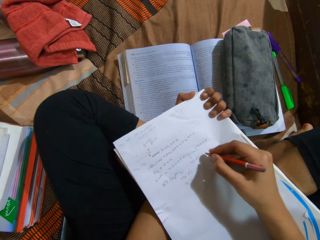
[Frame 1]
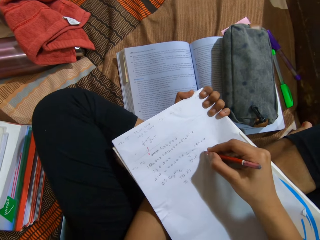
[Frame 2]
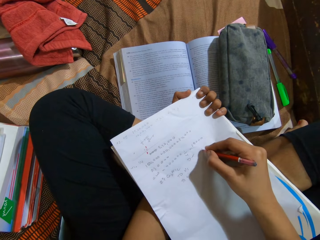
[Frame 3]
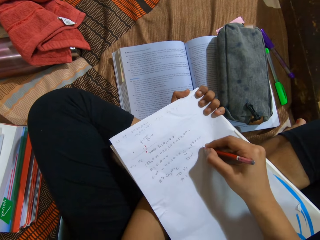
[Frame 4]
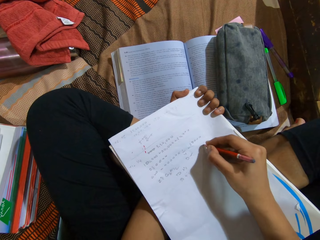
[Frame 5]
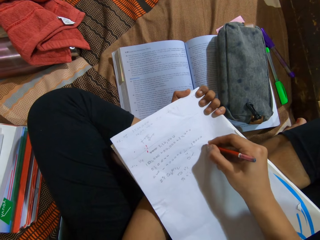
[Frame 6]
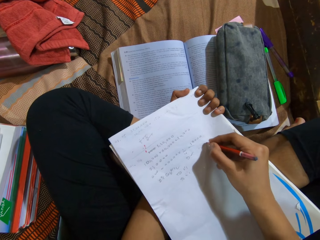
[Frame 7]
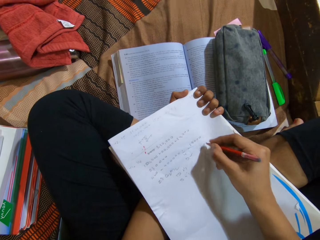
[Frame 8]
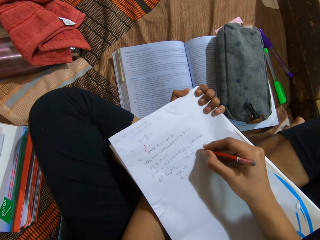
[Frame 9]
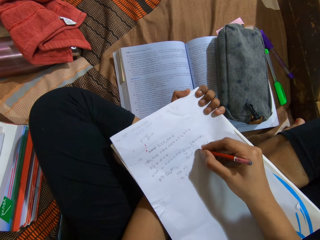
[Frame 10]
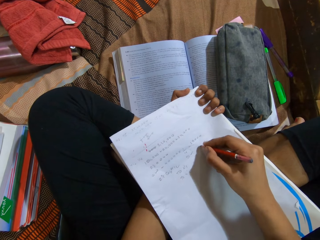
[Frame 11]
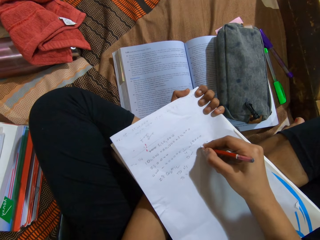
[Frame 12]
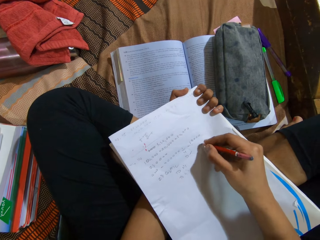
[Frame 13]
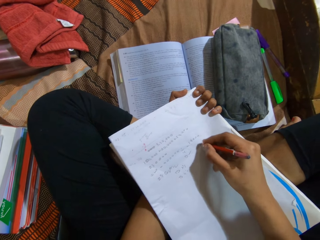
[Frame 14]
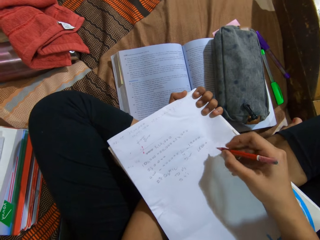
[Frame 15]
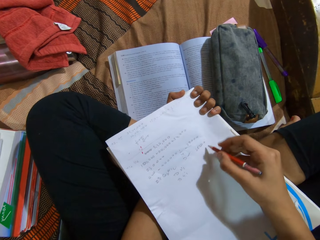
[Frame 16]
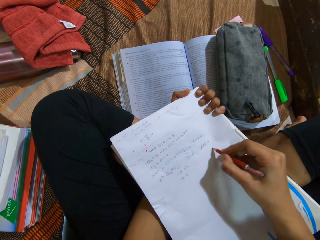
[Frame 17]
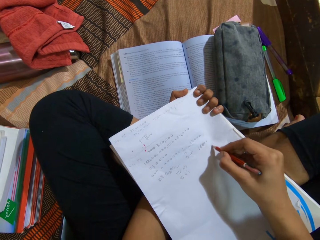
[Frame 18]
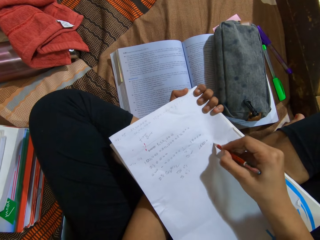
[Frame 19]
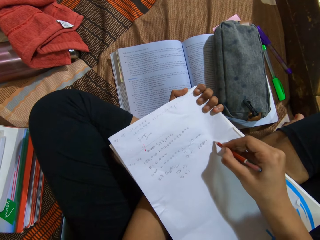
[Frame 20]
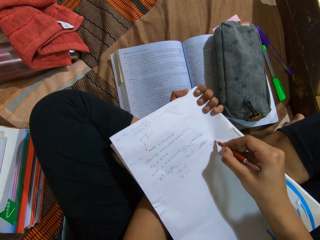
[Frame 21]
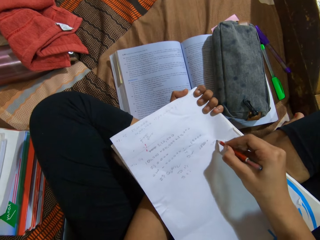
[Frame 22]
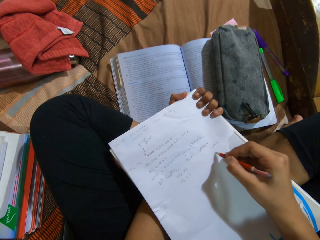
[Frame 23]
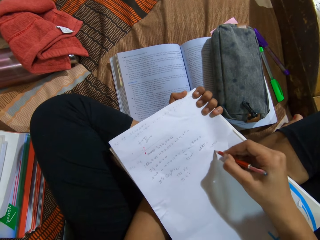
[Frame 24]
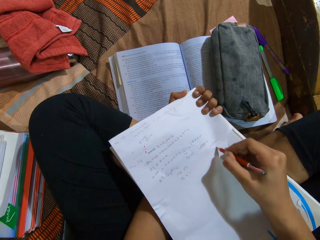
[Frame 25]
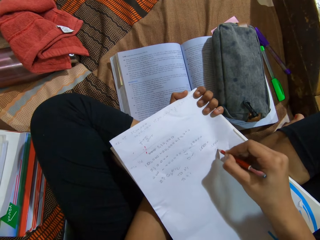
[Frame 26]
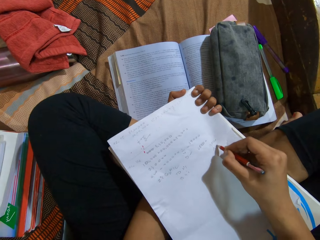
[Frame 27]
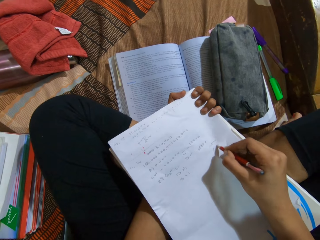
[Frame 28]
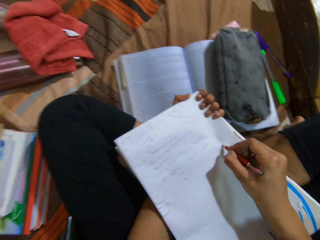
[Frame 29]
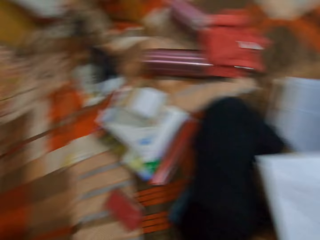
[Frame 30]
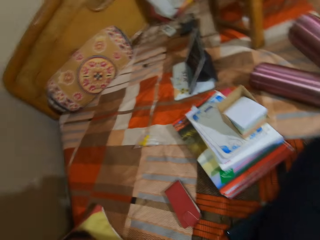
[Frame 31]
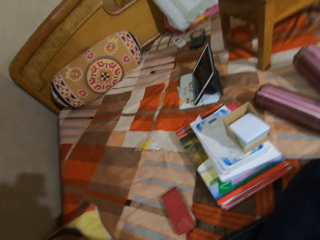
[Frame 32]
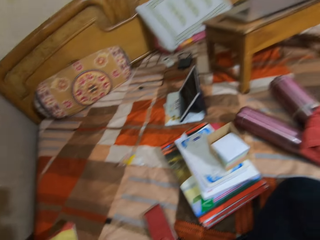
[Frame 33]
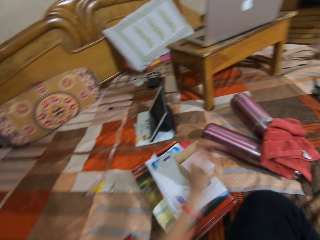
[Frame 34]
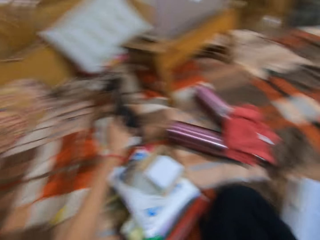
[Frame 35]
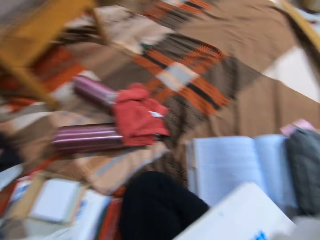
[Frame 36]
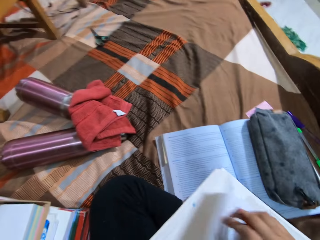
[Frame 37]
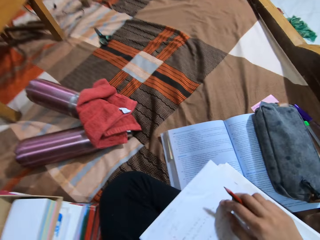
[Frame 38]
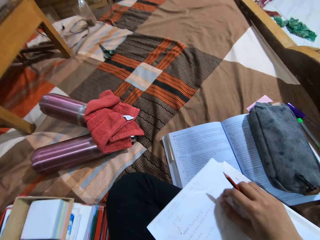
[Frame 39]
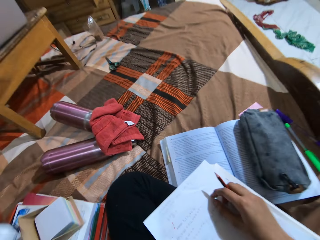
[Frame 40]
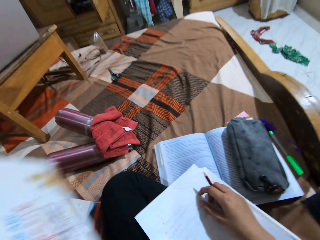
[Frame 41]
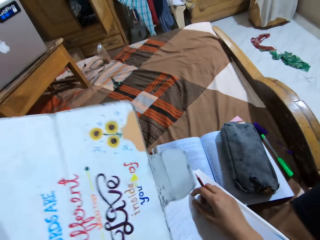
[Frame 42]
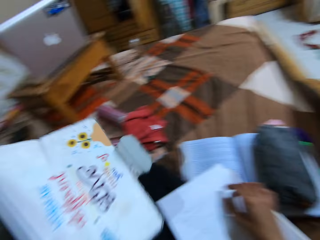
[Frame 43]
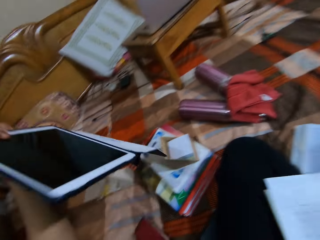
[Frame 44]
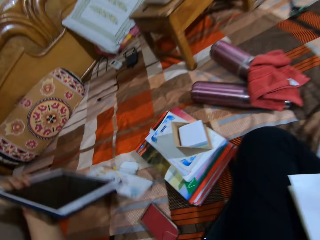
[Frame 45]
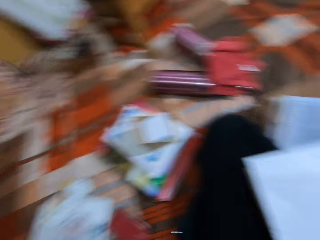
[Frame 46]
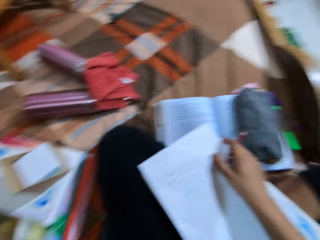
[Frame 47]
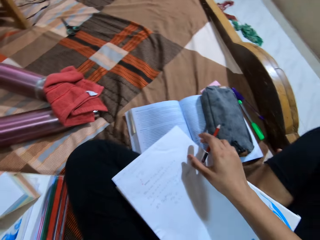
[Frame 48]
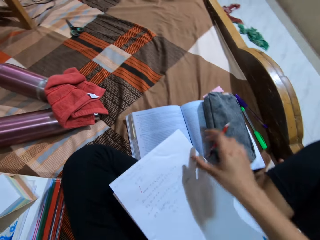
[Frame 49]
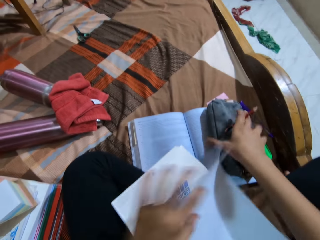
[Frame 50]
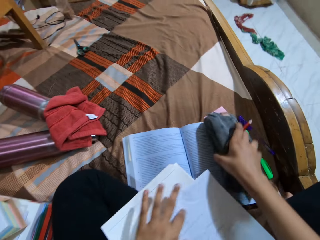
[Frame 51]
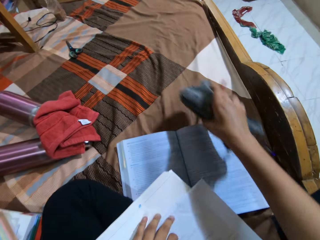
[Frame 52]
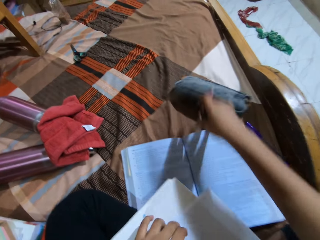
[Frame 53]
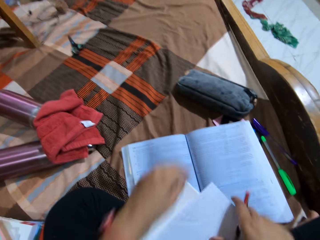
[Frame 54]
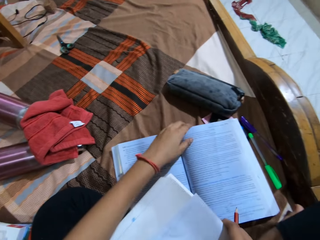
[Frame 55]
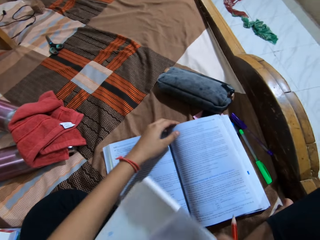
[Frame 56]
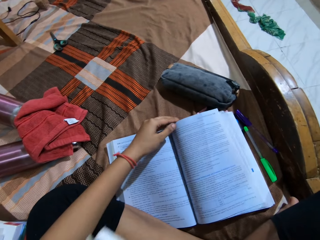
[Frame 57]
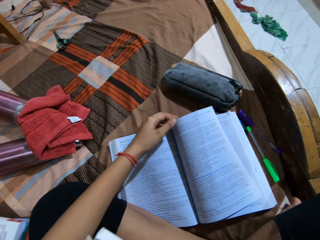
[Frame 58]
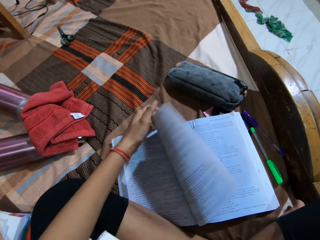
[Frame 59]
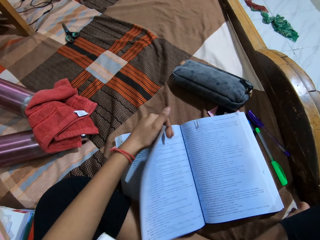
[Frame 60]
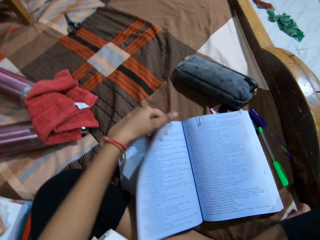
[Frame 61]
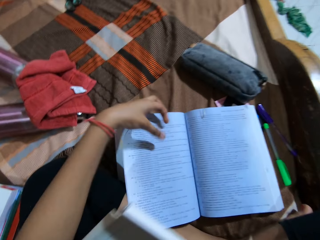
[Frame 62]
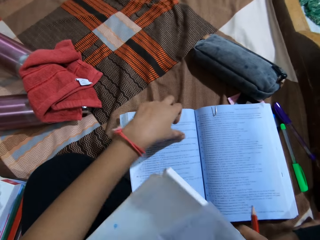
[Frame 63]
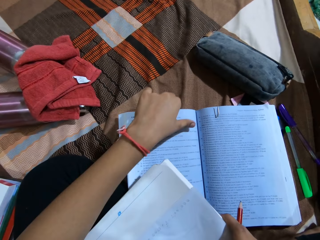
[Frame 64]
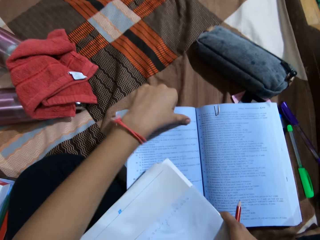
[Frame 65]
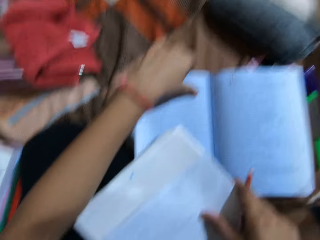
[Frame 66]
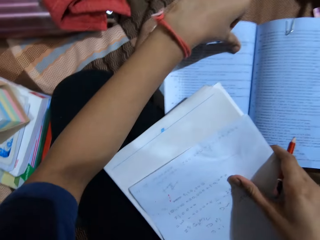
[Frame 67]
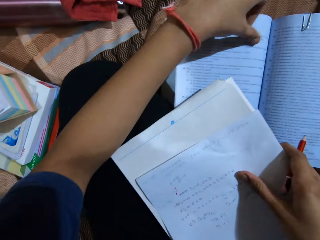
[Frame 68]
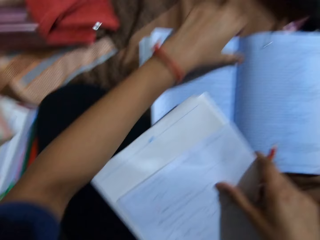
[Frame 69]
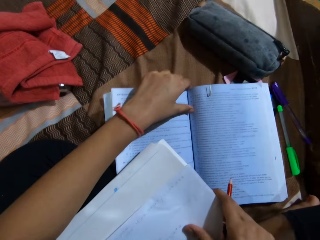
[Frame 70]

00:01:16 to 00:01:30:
The camera wearer looks around a room. They pick up a mobile tablet from the bed. They drop the mobile tablet on the bed. They pick up a bag from a book with a hand and put down the bag on the bed with a hand. They turn a page of the book with a hand.

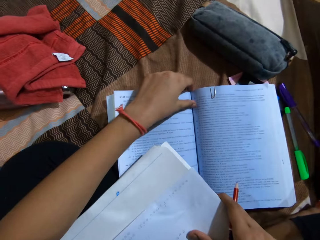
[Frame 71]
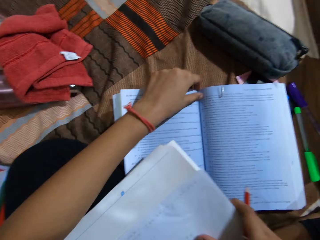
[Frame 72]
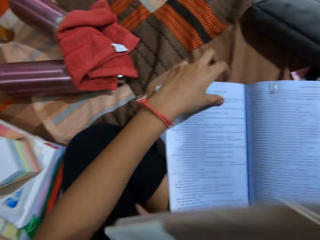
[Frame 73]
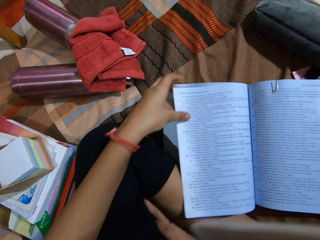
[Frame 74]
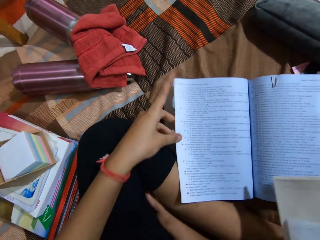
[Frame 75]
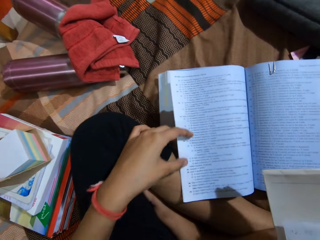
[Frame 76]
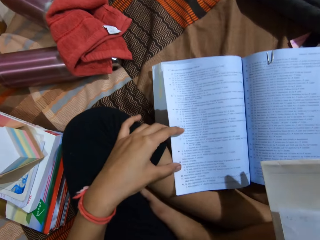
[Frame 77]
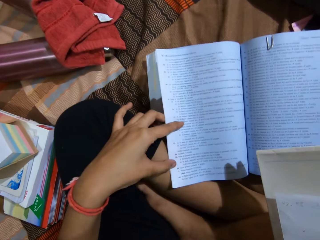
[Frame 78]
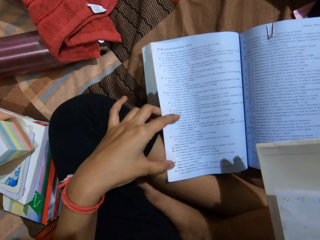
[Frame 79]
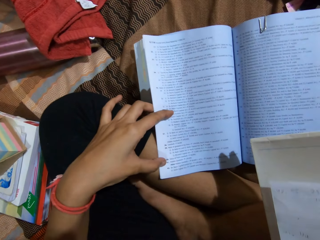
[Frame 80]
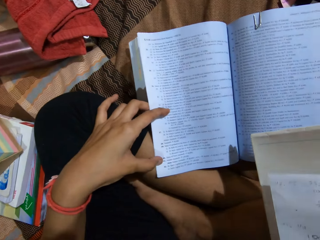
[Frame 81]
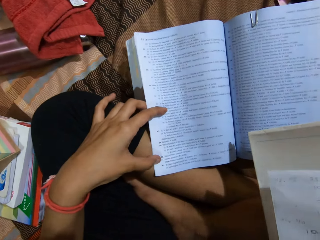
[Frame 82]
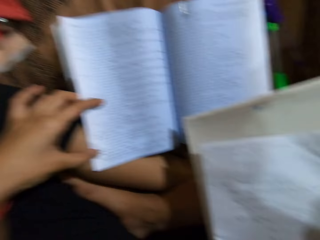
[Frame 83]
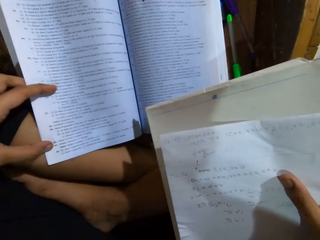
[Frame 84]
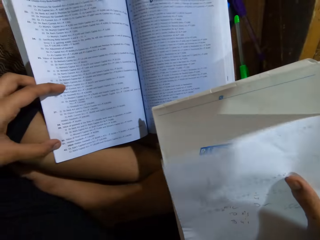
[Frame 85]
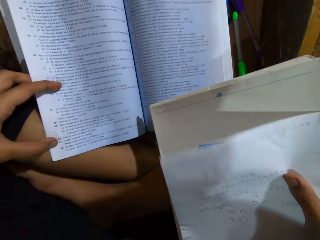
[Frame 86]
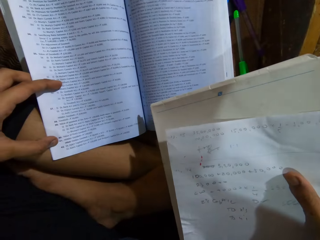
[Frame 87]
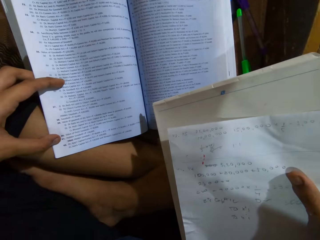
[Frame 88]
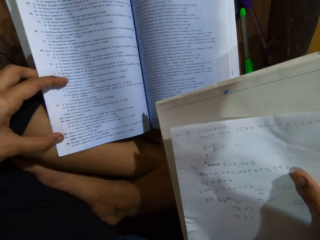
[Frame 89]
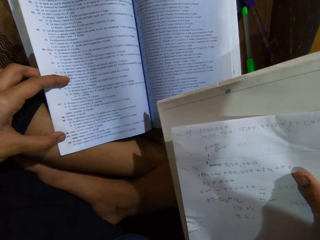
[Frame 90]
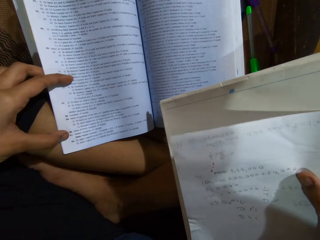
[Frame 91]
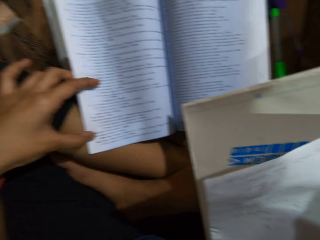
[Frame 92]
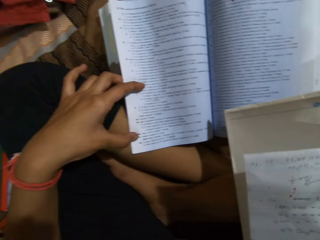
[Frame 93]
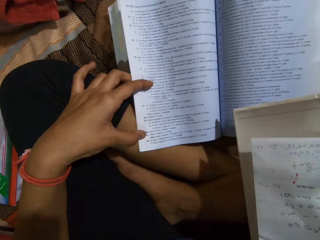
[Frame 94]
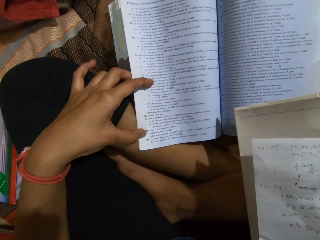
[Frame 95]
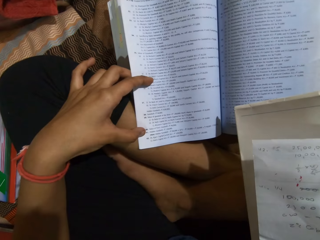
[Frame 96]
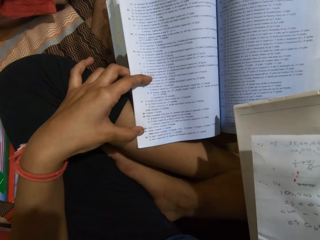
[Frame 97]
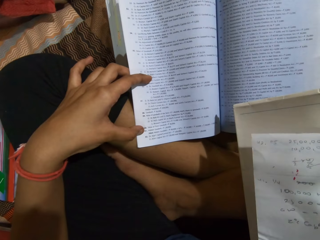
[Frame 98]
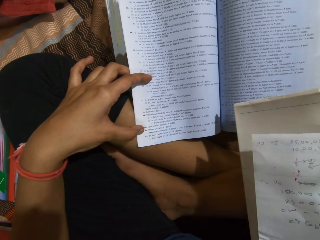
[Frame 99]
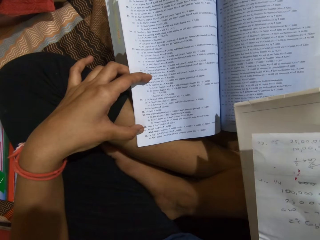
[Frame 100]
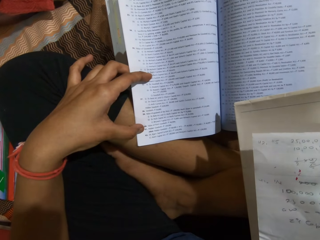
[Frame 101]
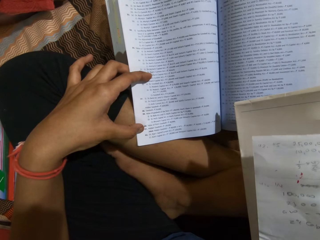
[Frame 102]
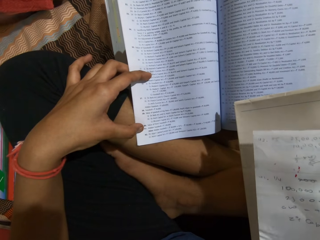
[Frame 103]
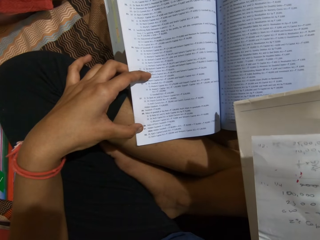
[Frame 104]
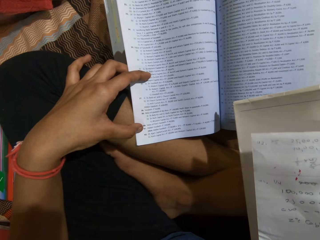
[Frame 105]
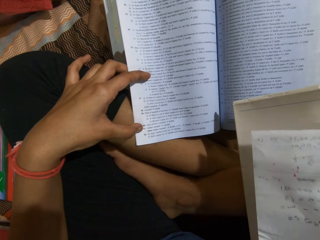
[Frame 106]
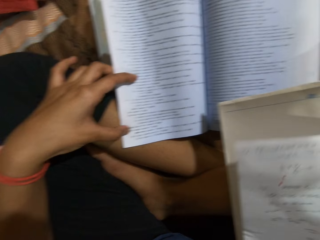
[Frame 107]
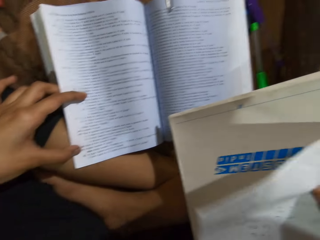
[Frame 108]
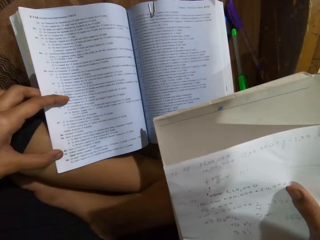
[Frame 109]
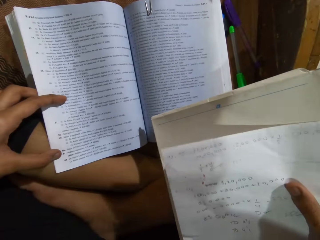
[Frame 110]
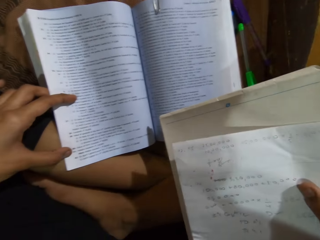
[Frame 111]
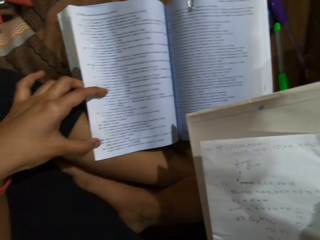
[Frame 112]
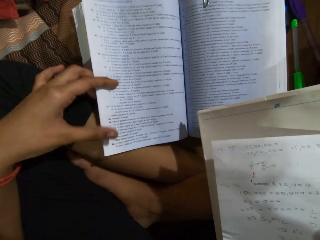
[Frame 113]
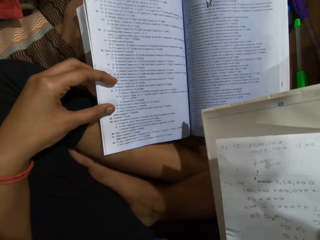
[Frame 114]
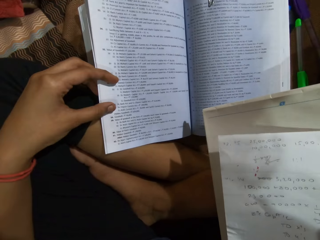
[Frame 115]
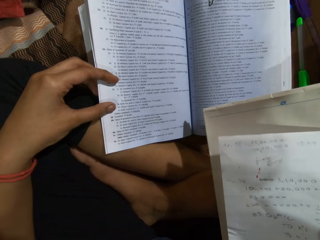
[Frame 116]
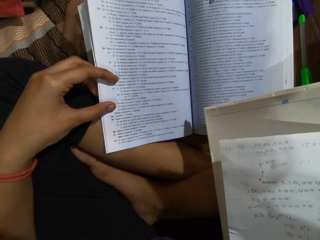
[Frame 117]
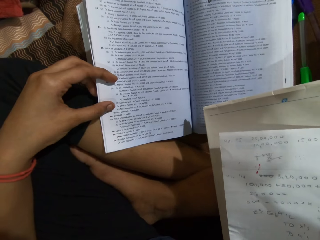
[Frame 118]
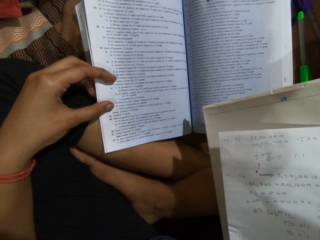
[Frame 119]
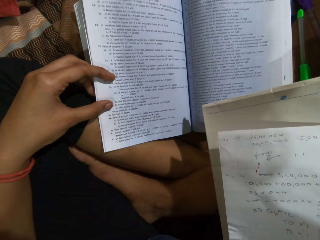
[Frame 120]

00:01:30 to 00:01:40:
The camera wearer looks at a book on a bed. They hold a page of the book with a hand. They look at the book on the bed.
